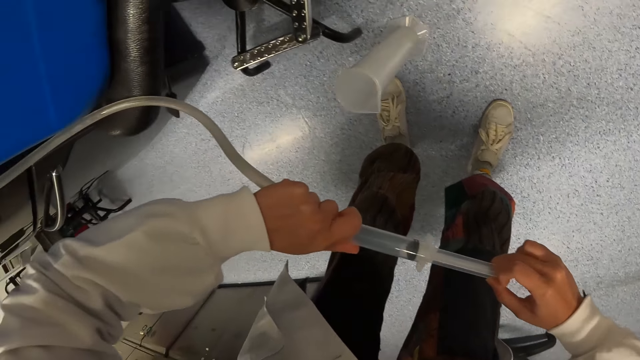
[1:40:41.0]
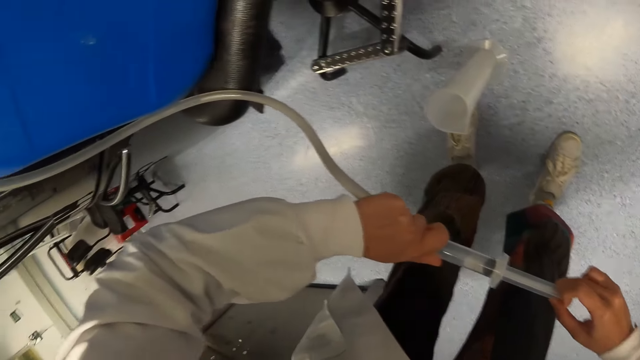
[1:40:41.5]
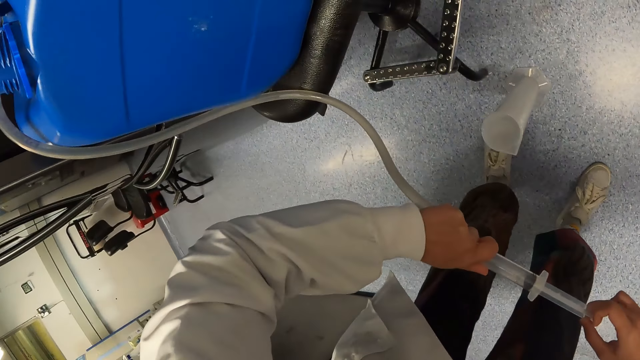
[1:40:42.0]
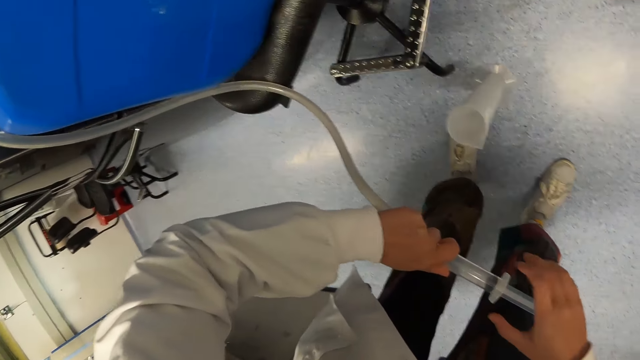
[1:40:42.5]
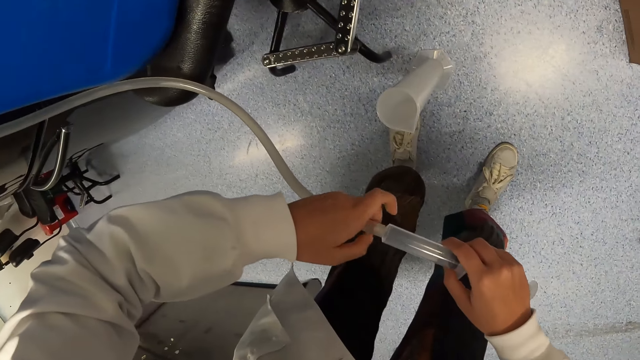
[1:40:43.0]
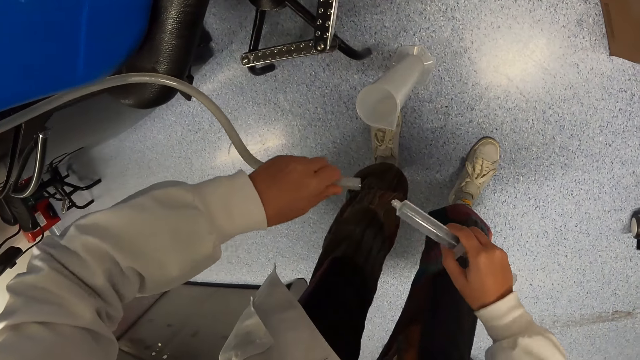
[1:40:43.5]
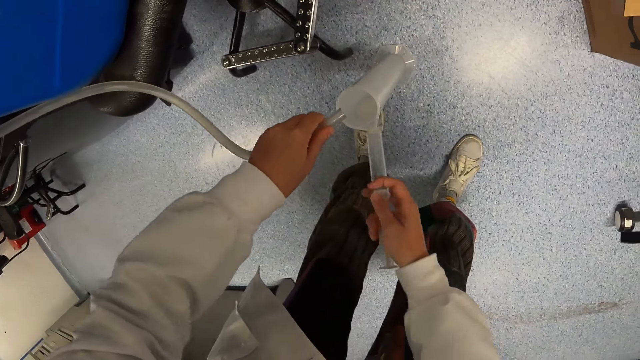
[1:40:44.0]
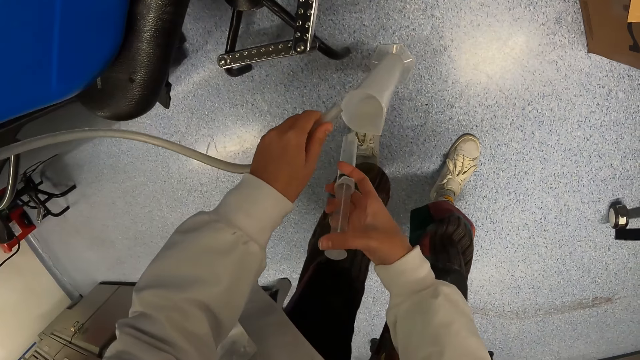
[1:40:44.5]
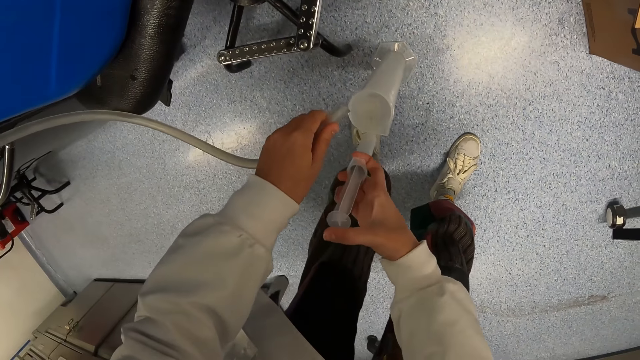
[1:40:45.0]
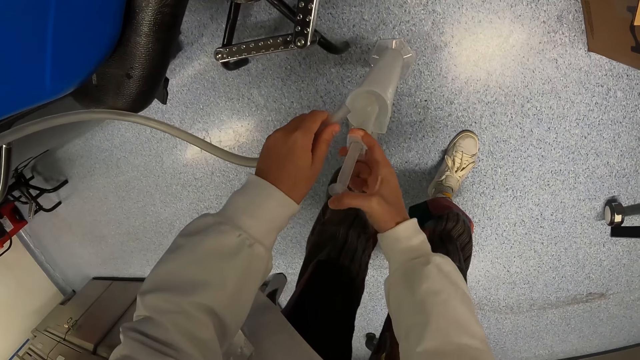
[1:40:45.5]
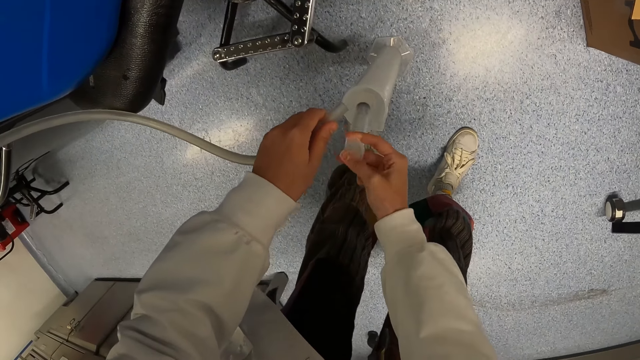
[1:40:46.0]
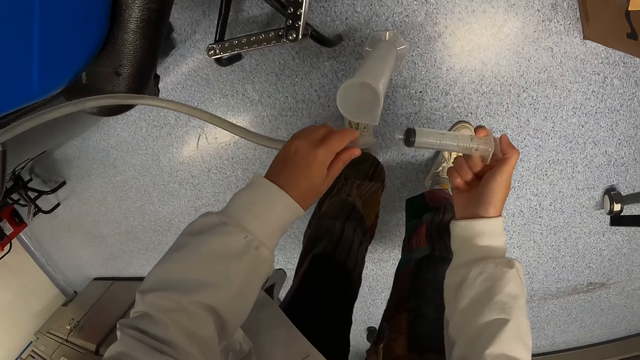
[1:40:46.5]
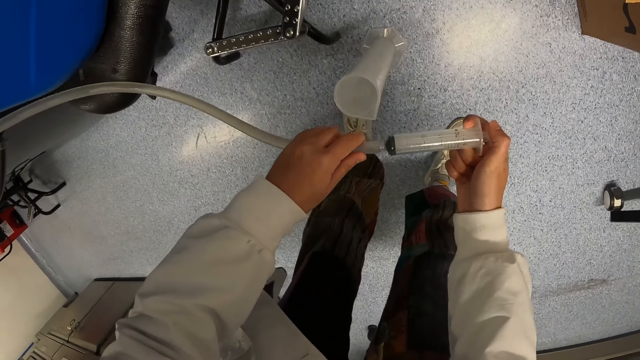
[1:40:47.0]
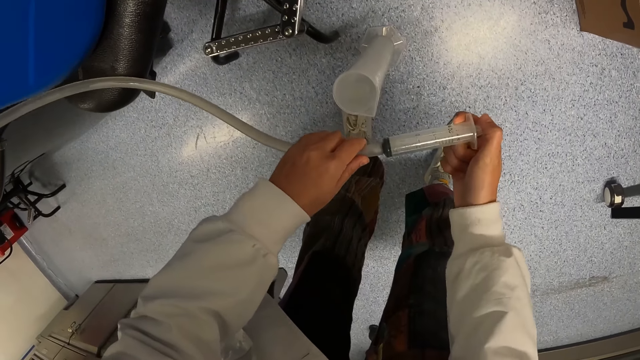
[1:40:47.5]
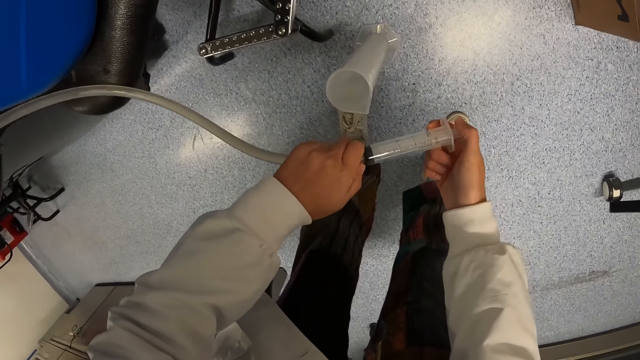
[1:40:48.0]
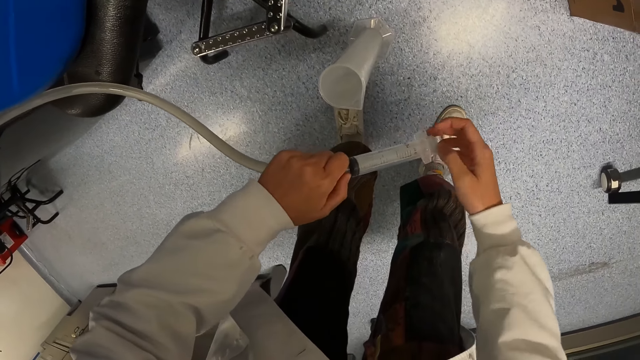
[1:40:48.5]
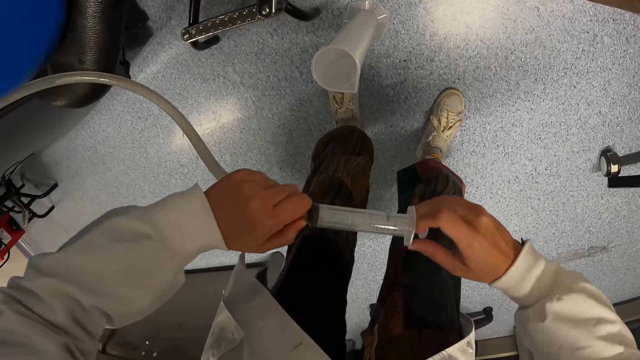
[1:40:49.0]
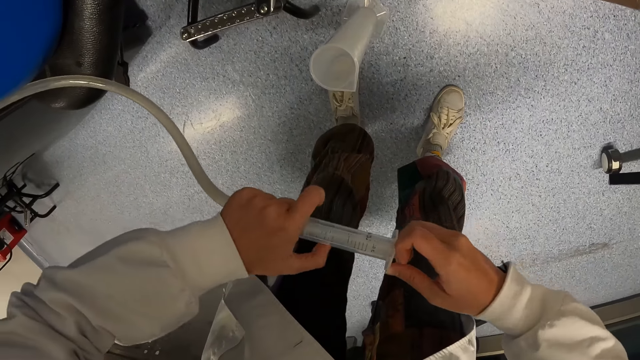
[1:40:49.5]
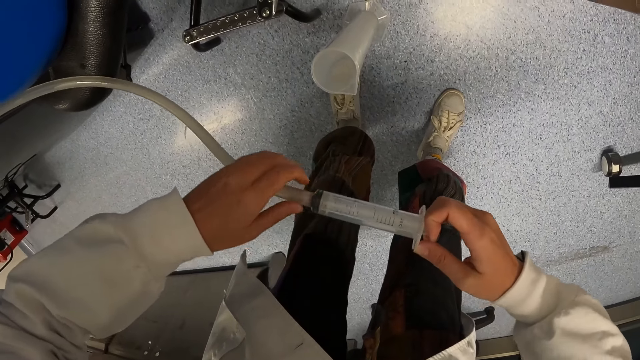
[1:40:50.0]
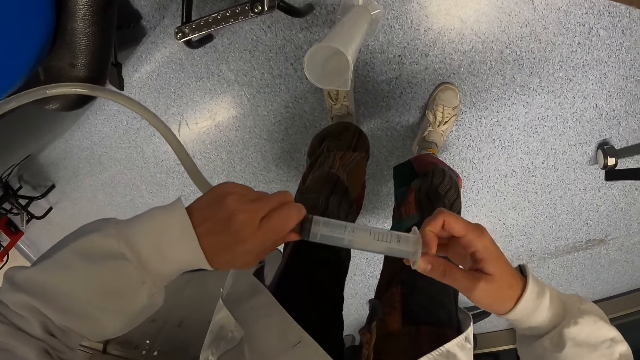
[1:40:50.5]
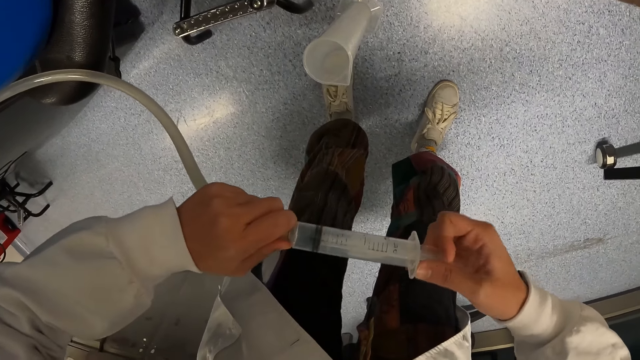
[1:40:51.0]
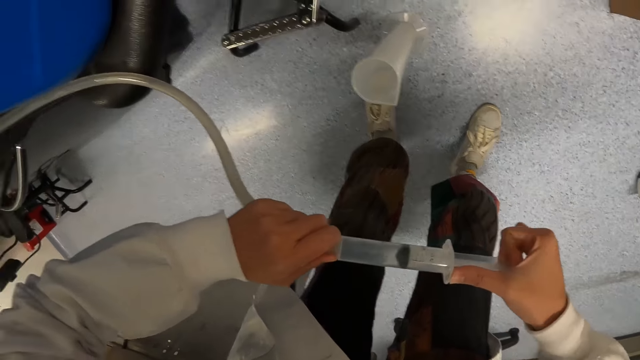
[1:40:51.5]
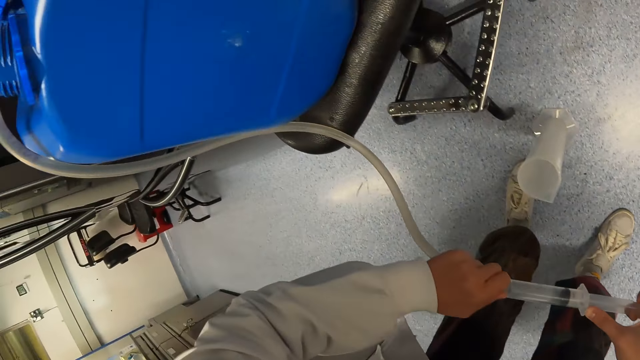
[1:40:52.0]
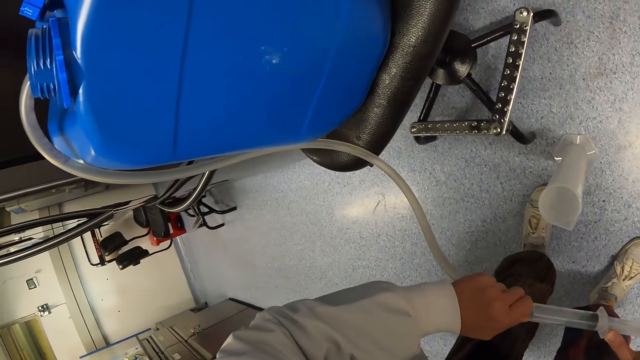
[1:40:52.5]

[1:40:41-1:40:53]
The camera wearer removes the pipe from the syringe or syringe pump. They hold the syringe pump. They put the water in the container. They fix the syringe in the pipe. They pull the syringe. They pump the pipe.

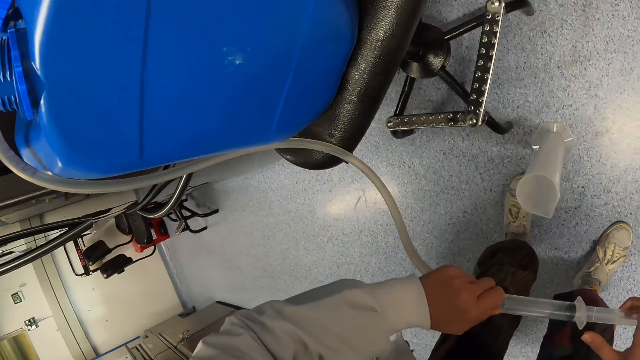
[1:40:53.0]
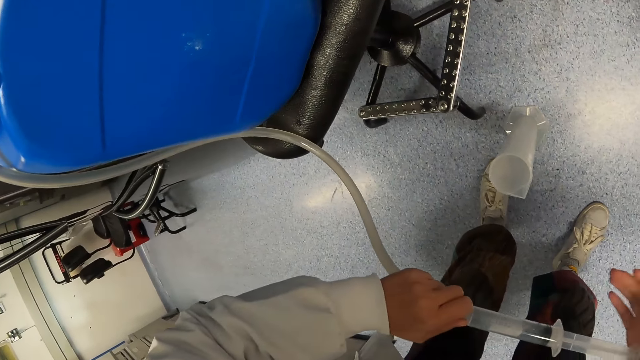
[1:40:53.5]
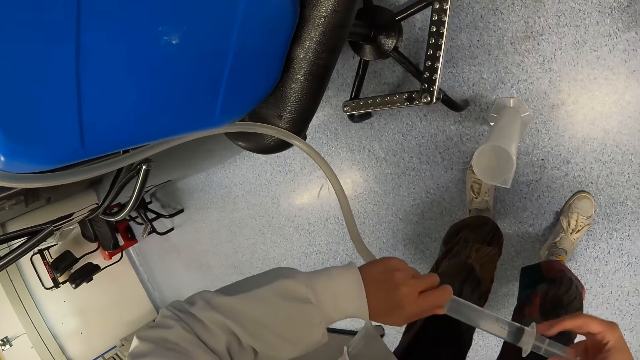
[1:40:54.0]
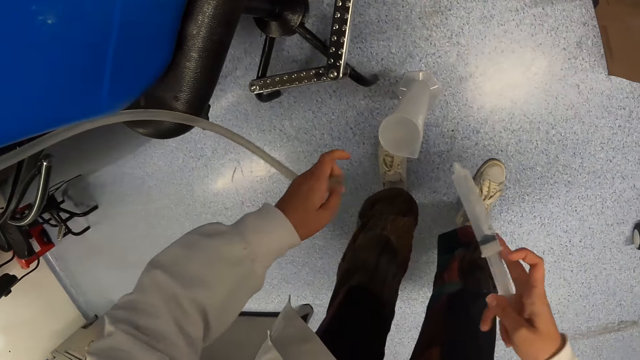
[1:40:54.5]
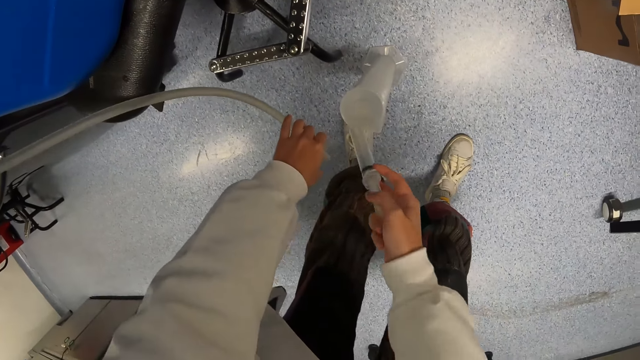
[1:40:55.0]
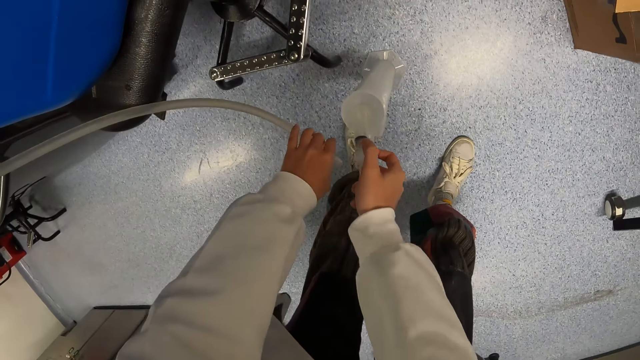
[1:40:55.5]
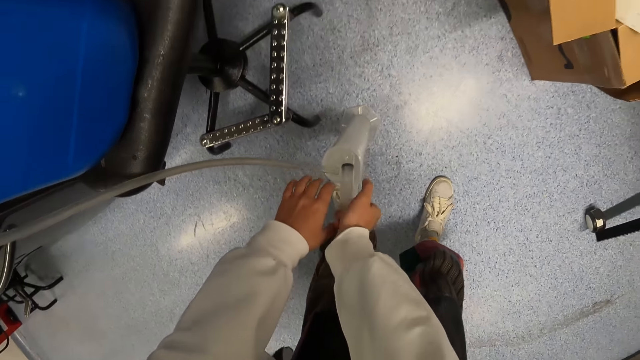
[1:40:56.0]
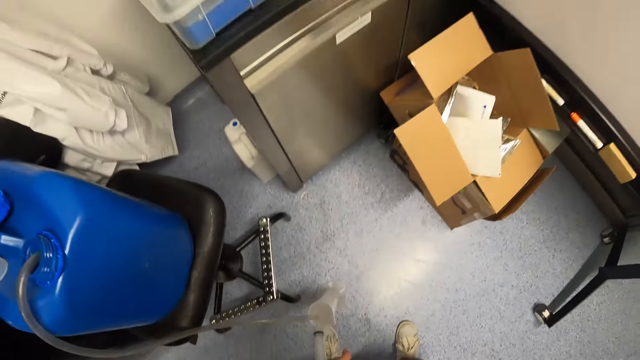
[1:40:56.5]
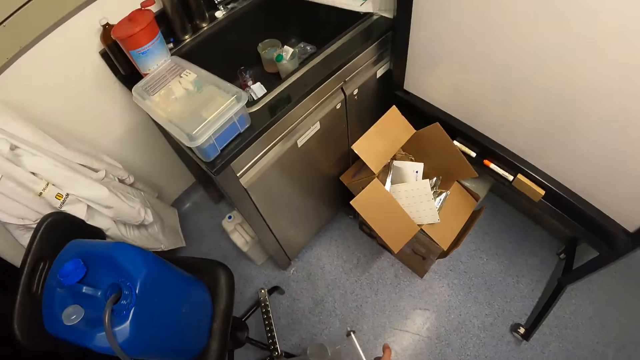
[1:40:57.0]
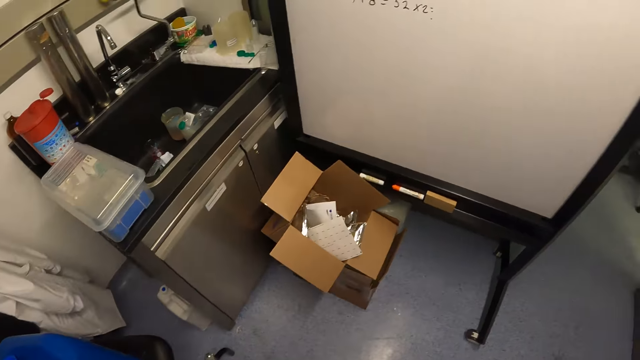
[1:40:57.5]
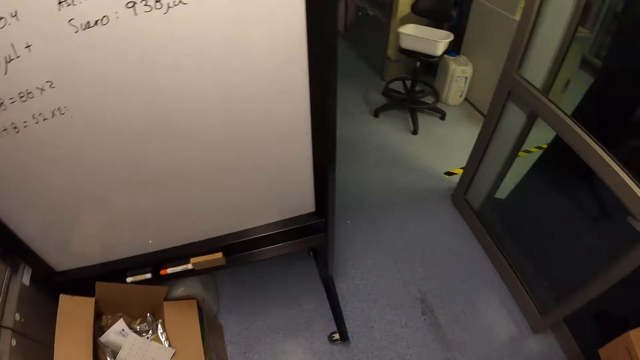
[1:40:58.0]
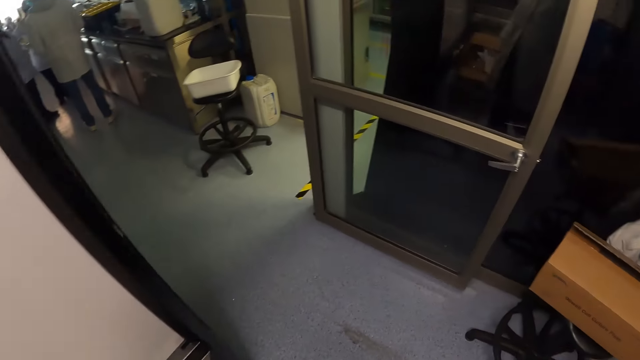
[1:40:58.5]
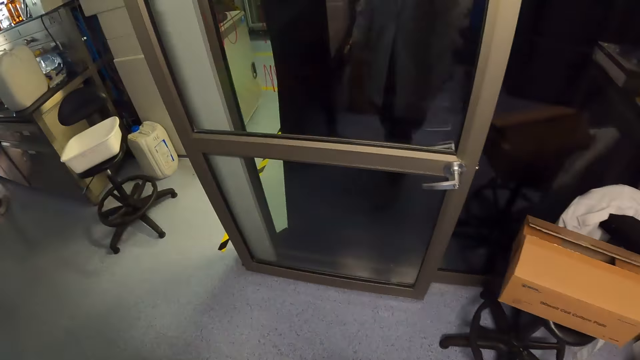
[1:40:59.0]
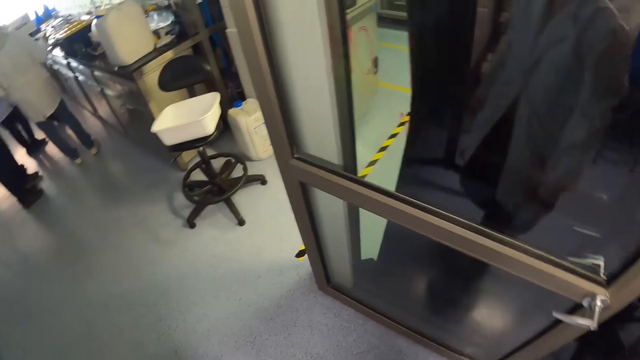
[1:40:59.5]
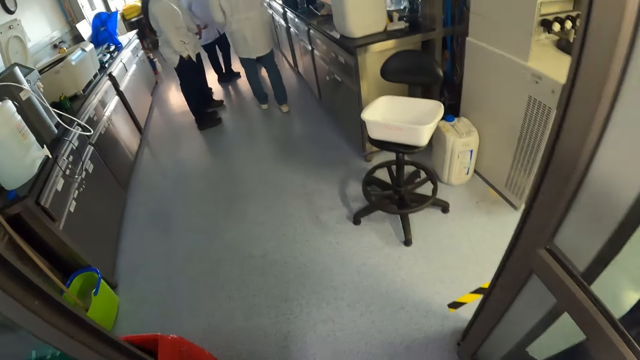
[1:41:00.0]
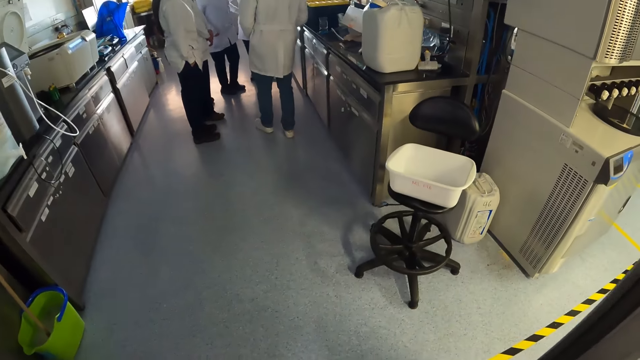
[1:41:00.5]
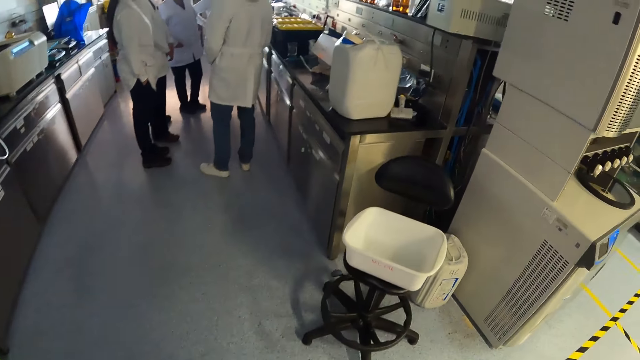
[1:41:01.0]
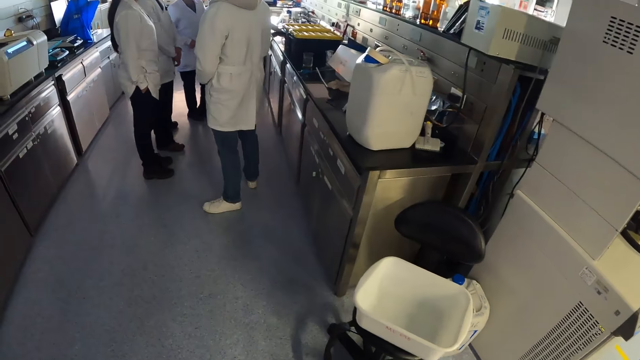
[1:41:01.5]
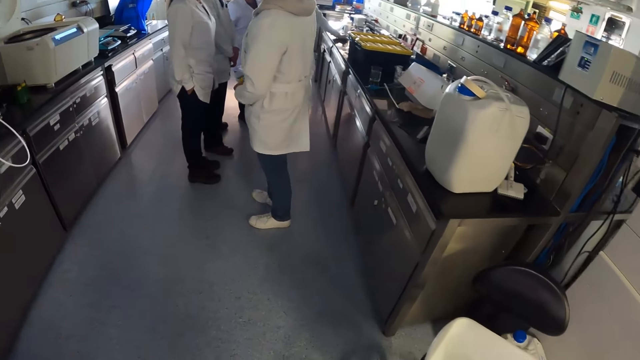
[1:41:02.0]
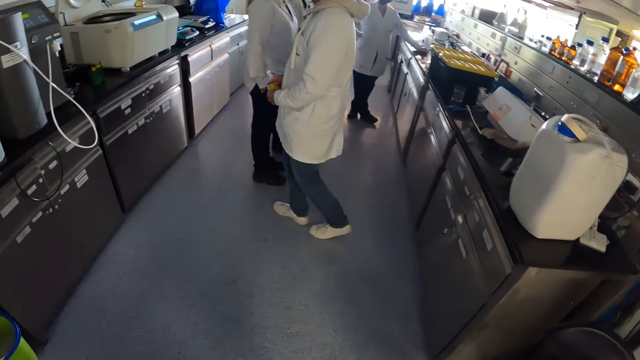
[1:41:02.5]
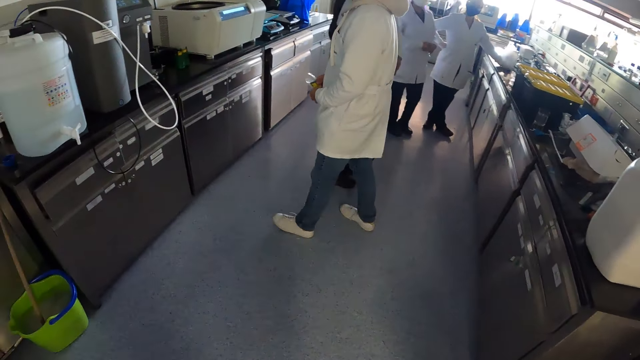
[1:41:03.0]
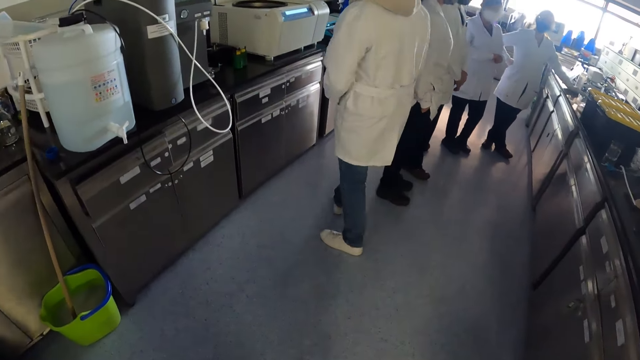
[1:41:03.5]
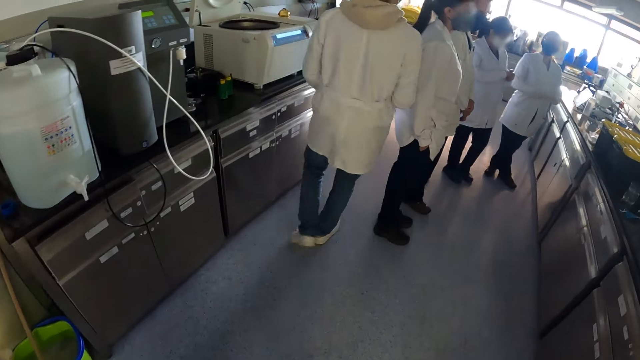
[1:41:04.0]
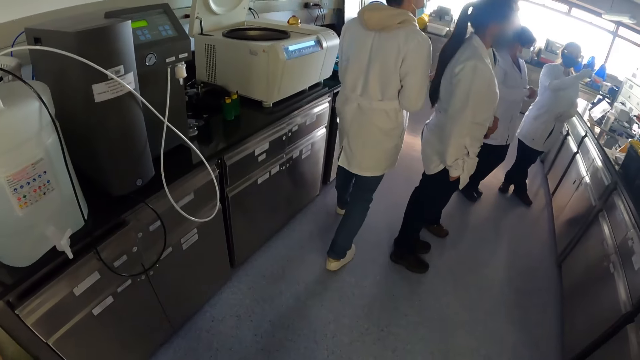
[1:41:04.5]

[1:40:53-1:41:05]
The camera wearer removes the pipe from the syringe. They hold the syringe pump. They put the water in the container. They walk in the room.
